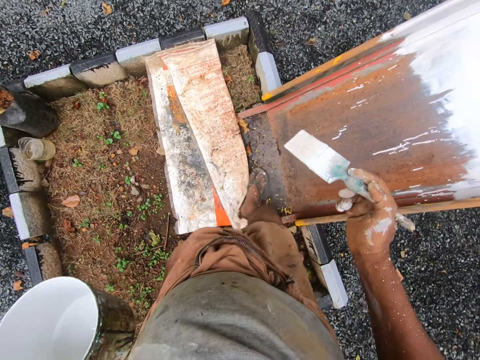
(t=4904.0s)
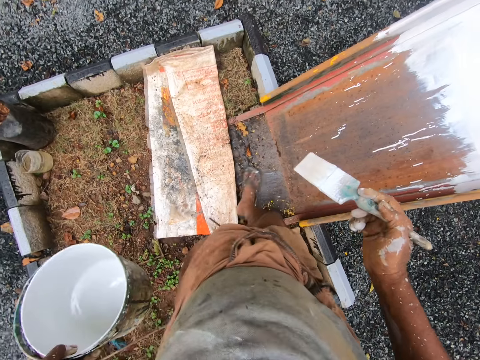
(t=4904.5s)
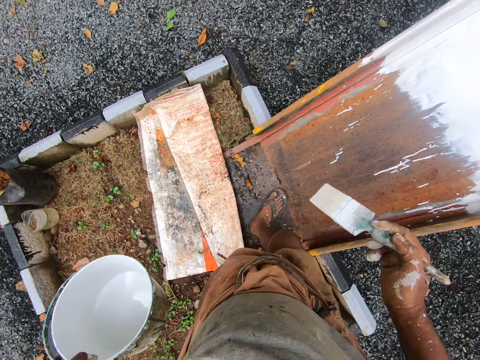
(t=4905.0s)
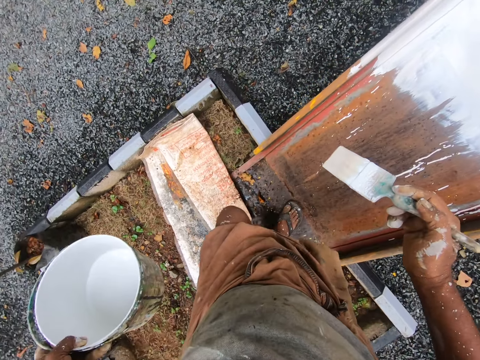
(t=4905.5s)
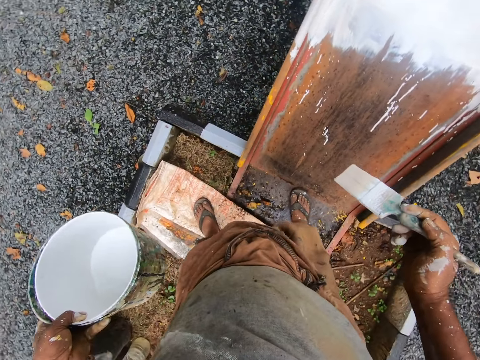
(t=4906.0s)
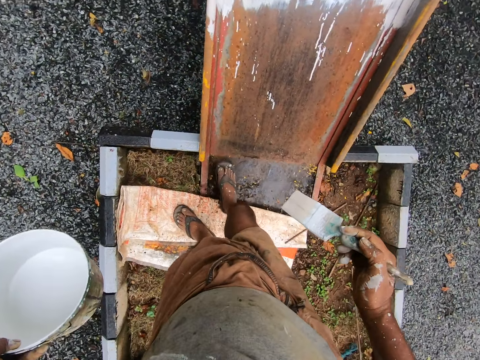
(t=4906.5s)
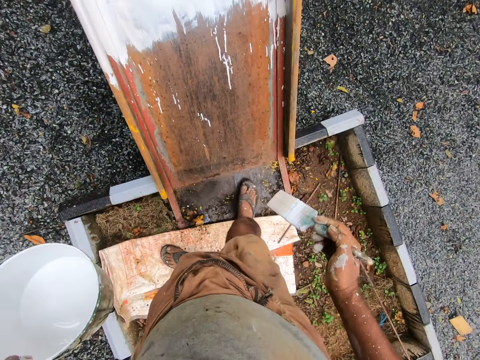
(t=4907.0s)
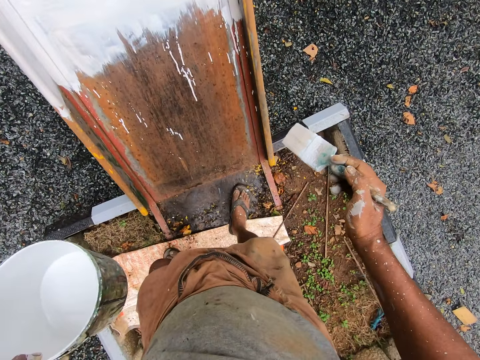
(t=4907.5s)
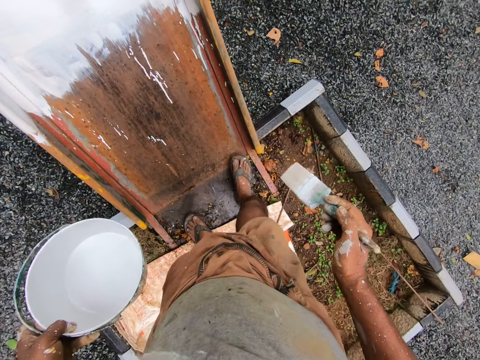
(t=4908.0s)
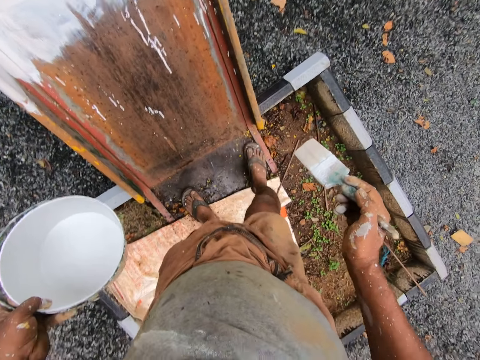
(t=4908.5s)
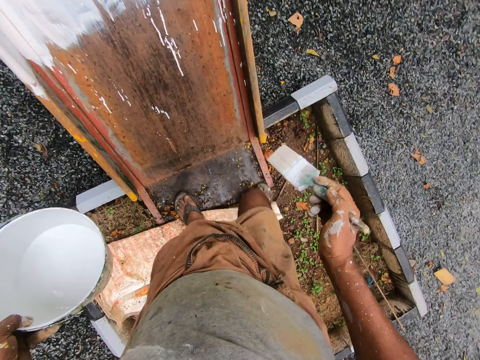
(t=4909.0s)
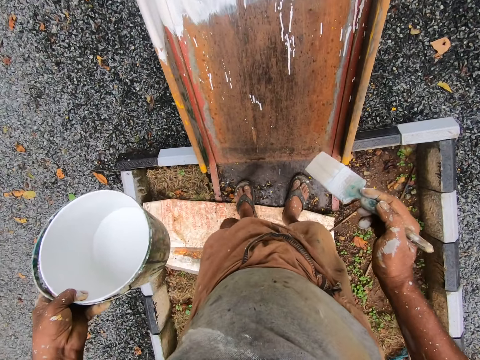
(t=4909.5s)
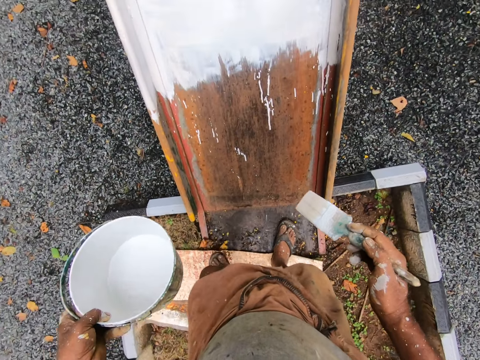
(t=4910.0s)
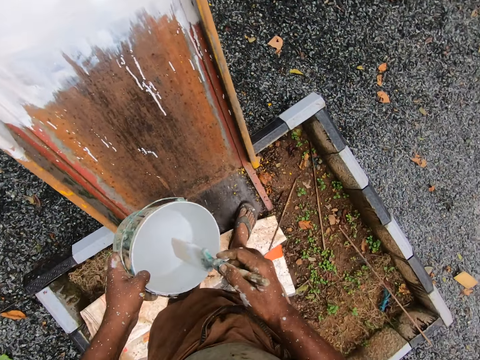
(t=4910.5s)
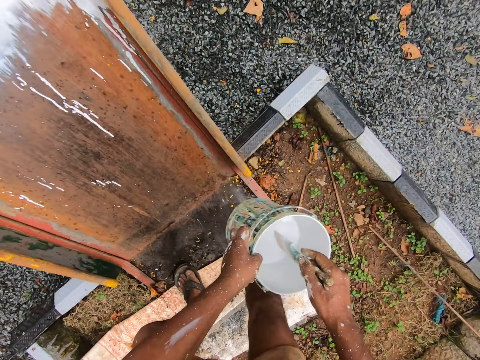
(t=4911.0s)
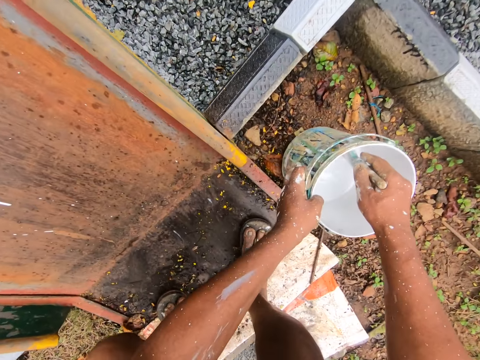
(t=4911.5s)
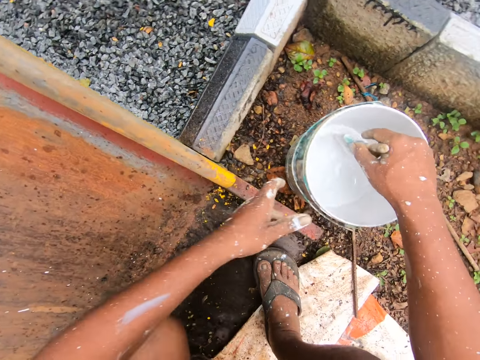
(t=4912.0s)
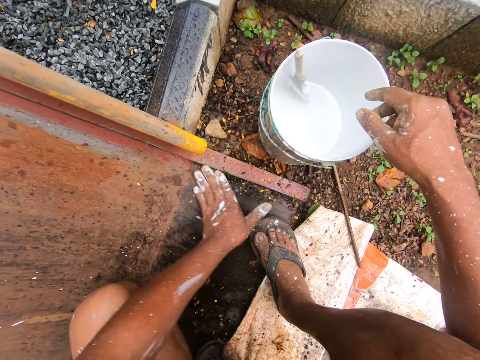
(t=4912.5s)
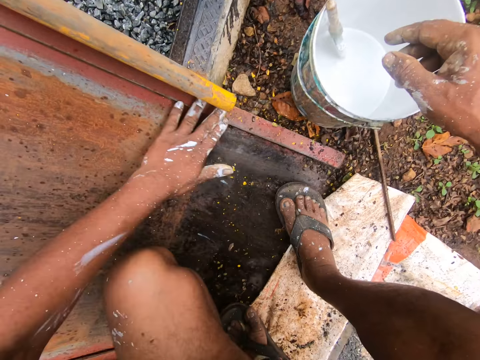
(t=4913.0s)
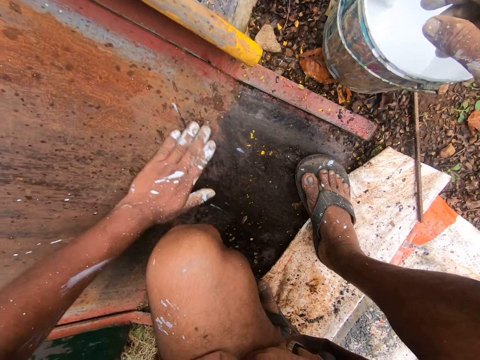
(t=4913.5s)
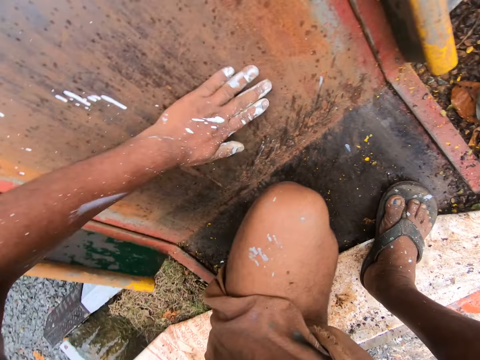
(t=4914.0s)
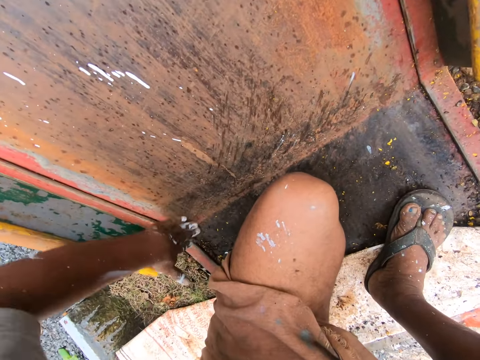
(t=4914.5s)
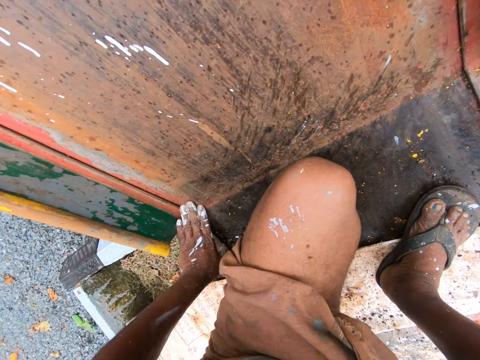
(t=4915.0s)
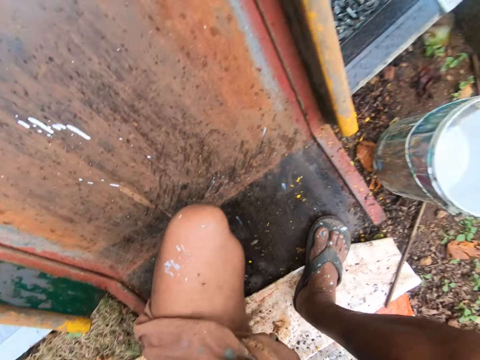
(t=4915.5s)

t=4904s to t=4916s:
The camera wearer pushes the paper on the ground with his foot. He moves towards his left side. He rubs his foot on the slide. He bends towards the ground. He squats towards the ground. He drops the paintbrush in his right hand in the bucket of paint. He drops the bucket of paint on the ground with his left hand. He cleans the surface of the playground slide with his left hand.

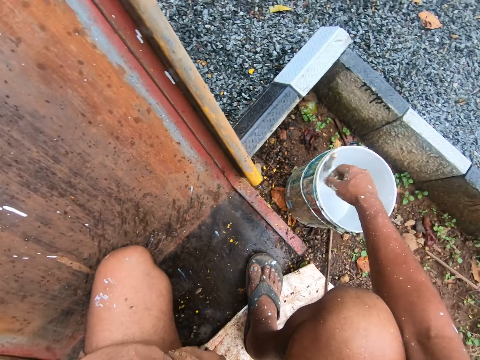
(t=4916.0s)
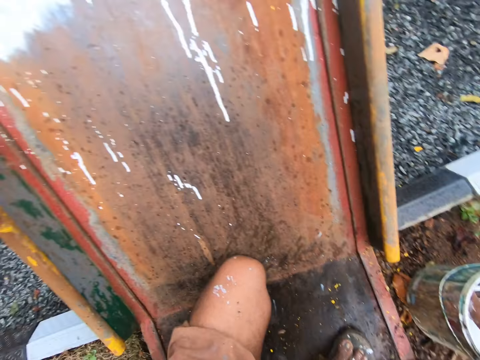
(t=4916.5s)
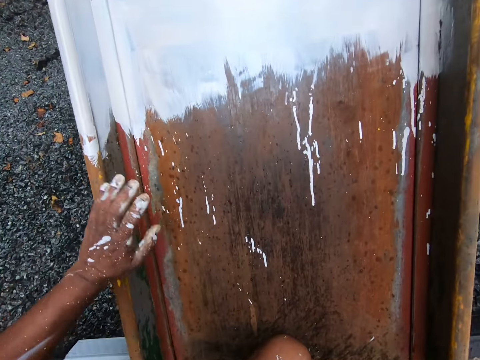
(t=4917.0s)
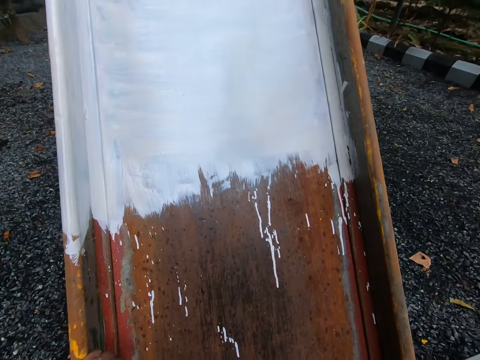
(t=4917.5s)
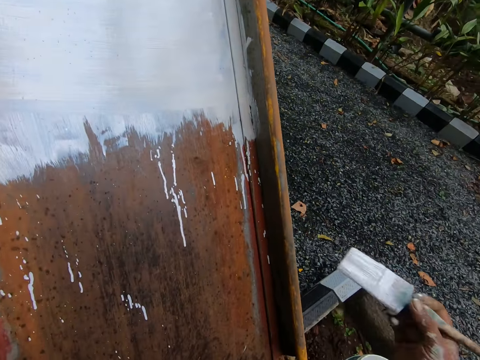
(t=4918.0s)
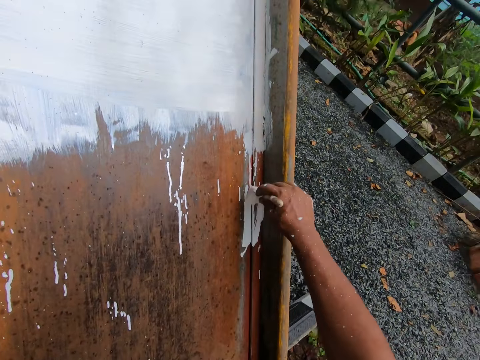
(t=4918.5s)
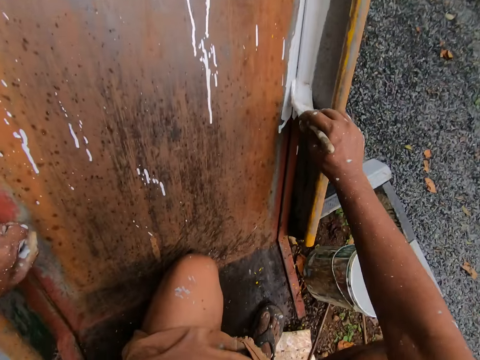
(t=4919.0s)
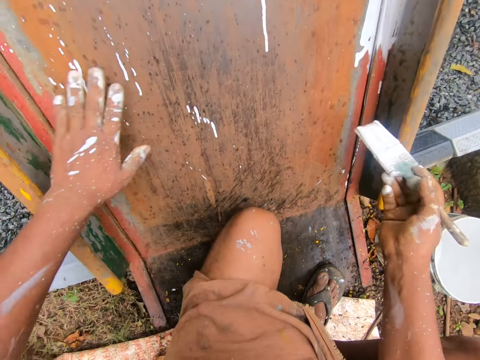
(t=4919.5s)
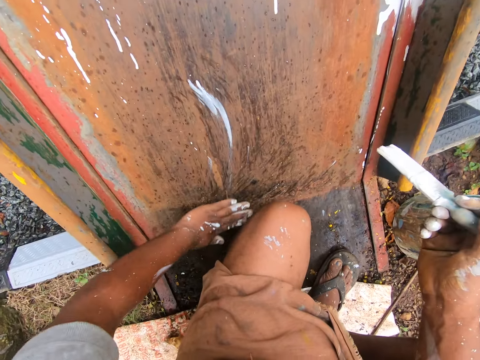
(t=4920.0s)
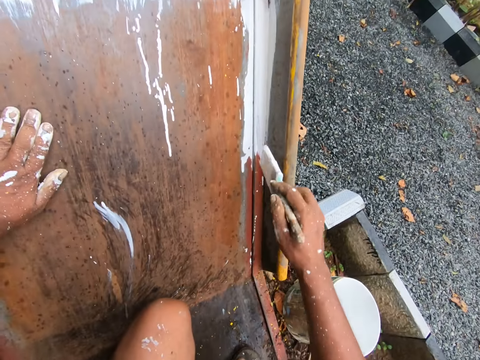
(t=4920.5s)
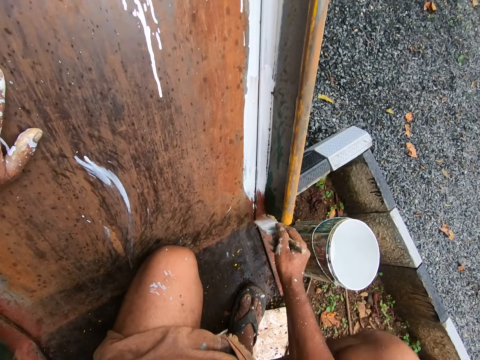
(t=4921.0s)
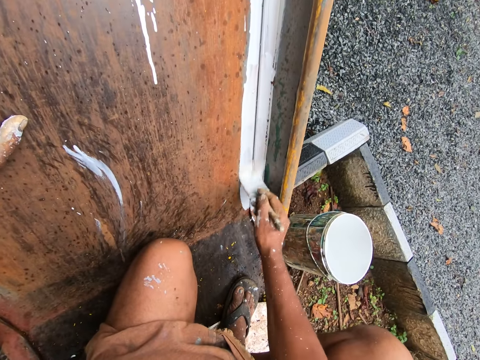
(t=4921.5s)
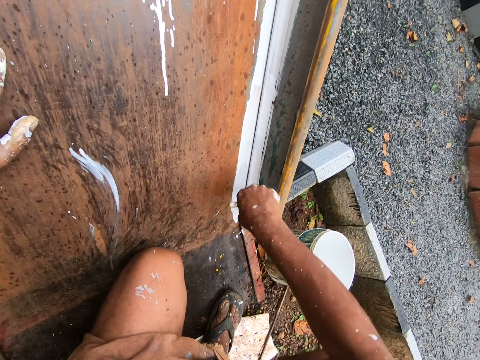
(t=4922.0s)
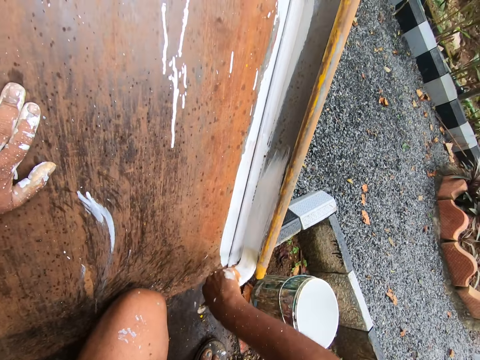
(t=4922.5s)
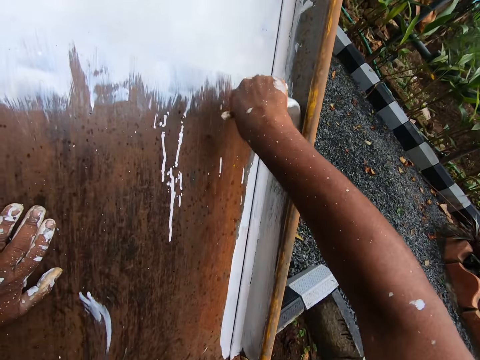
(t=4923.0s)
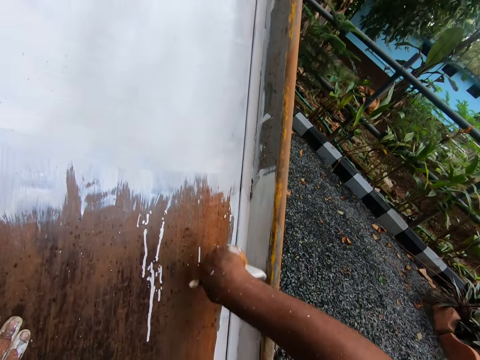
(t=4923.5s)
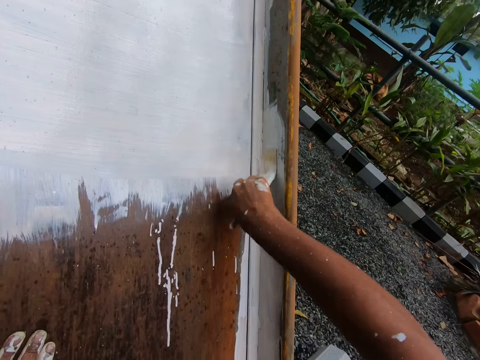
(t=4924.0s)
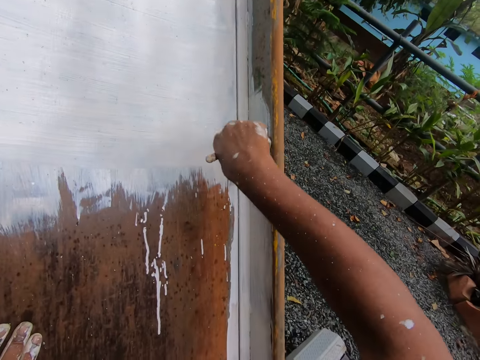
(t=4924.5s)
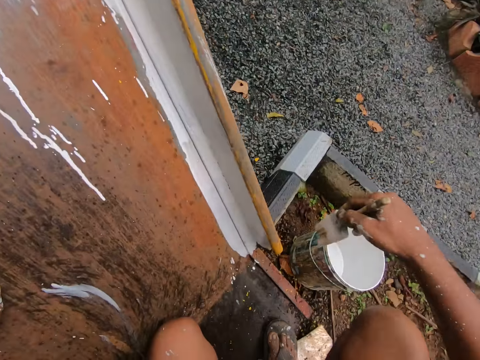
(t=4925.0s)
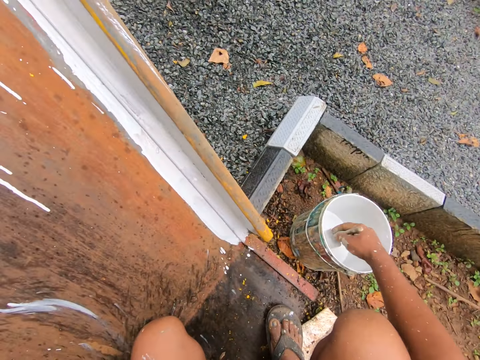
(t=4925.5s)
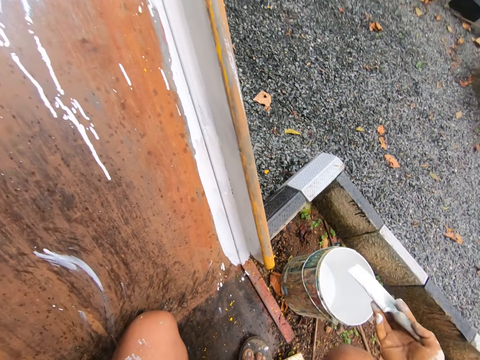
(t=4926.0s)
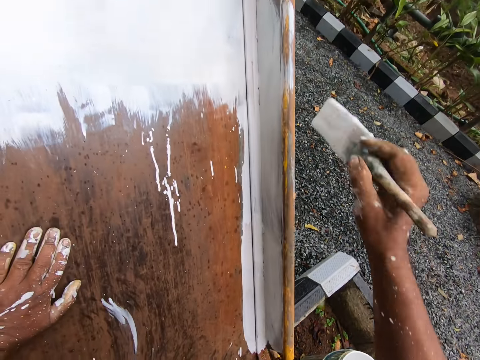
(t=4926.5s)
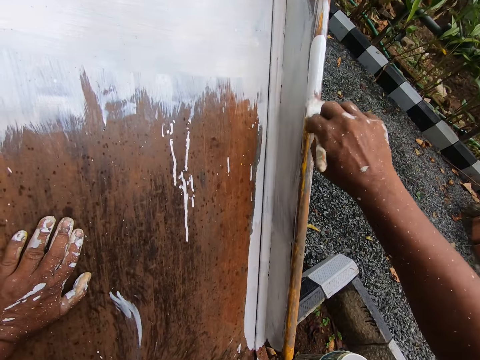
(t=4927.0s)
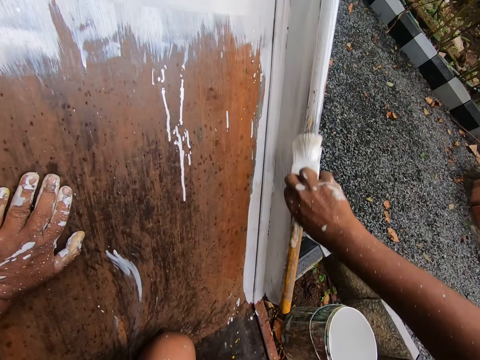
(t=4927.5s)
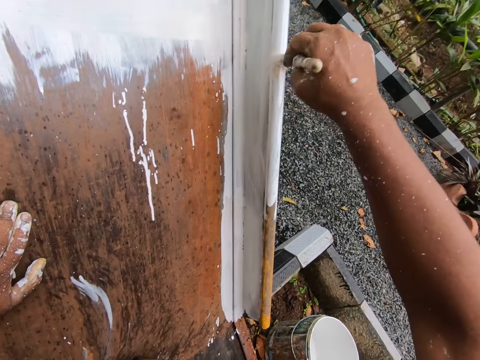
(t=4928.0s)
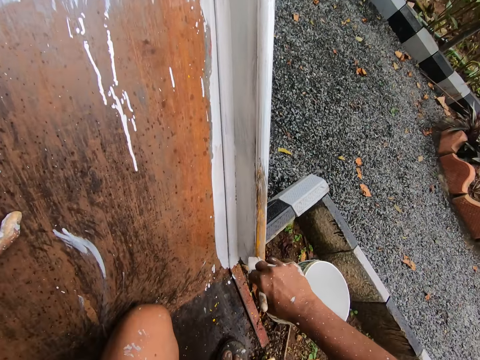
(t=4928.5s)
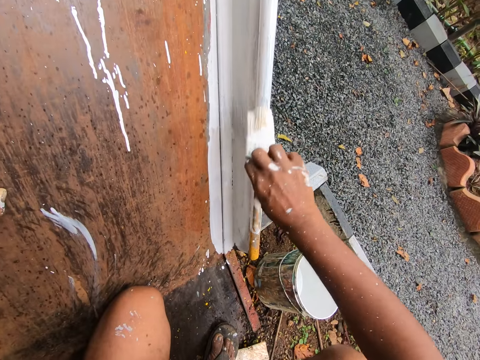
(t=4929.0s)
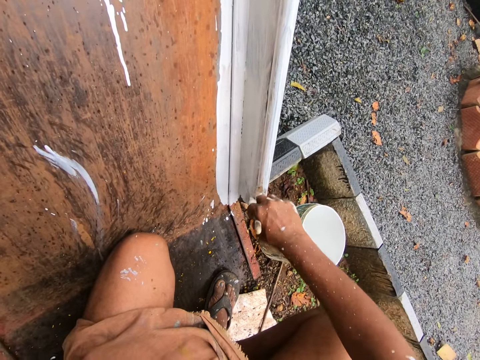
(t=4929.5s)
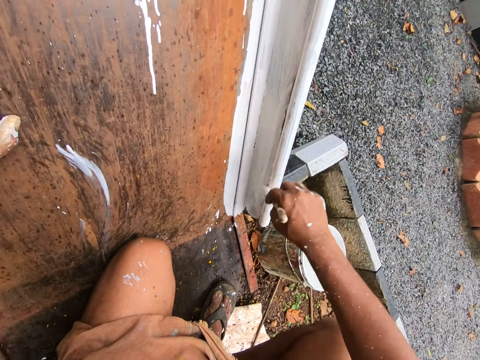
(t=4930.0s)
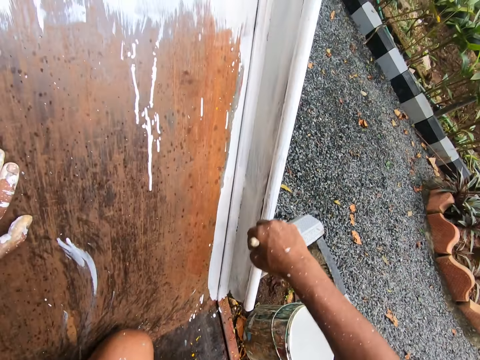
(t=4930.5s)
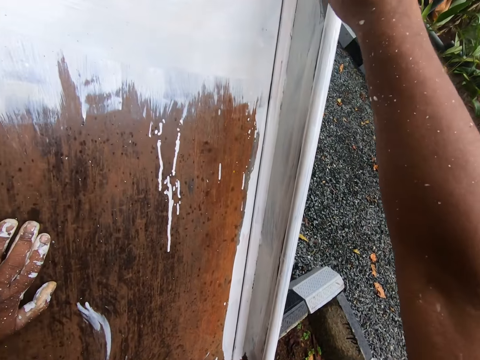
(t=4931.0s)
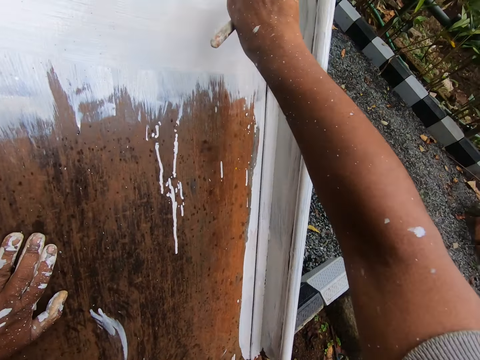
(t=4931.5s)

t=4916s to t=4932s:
The camera wearer picks up the paintbrush from the bucket of paint on the ground. He paints the rail of the playground slide with the paintbrush in his right hand. He cleans the surface of the playground slide with his left hand. He paints the slide with the paintbrush. He dips the paintbrush into the bucket of paint with his right hand. He removes the paintbrush from the bucket. He paints the rail of the playground slide with the paintbrush in his right hand.
